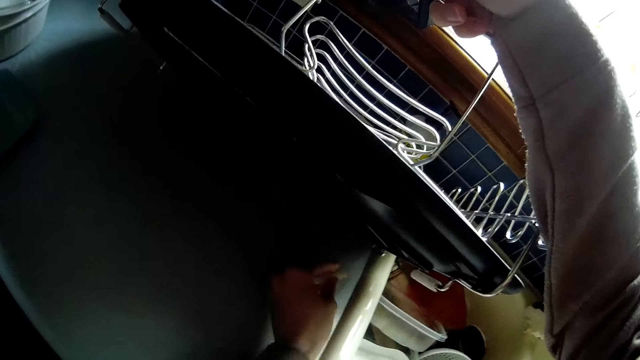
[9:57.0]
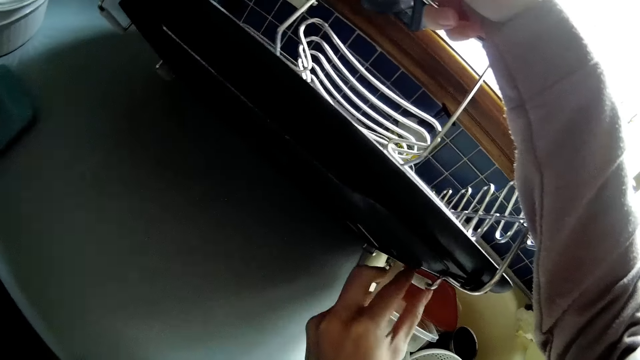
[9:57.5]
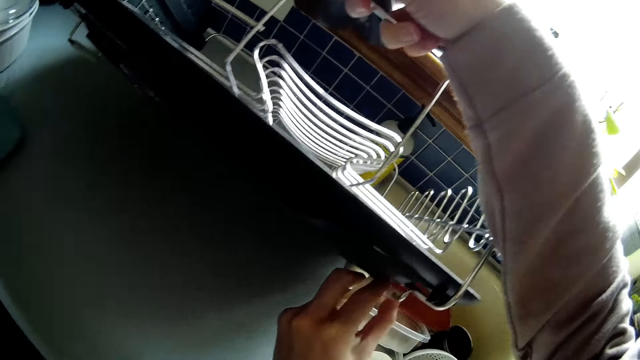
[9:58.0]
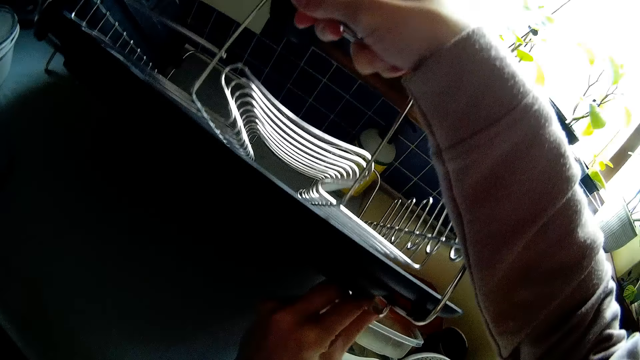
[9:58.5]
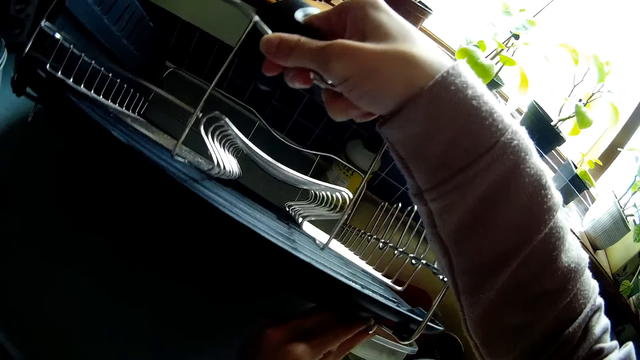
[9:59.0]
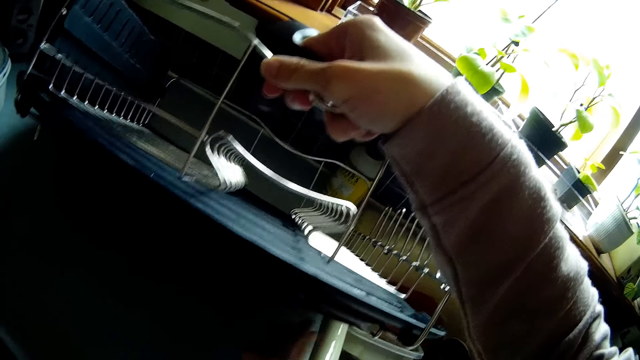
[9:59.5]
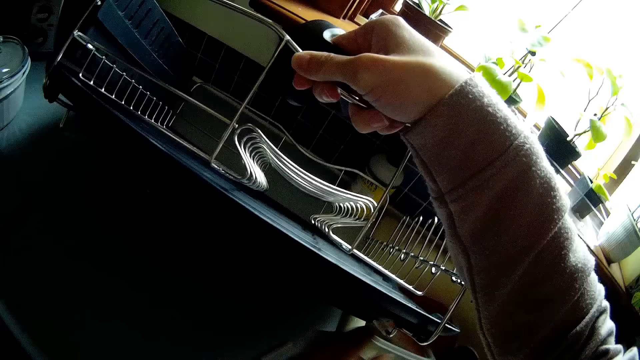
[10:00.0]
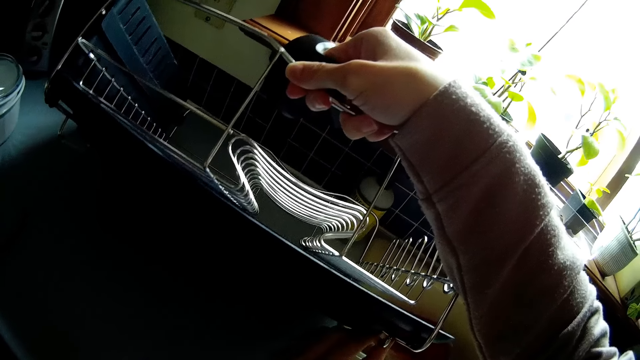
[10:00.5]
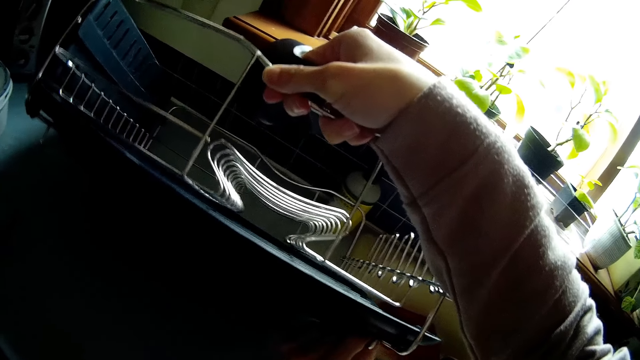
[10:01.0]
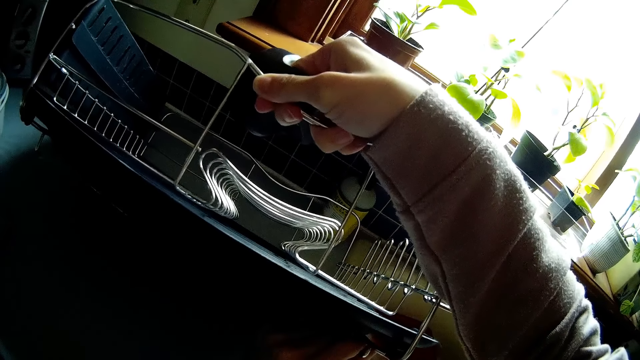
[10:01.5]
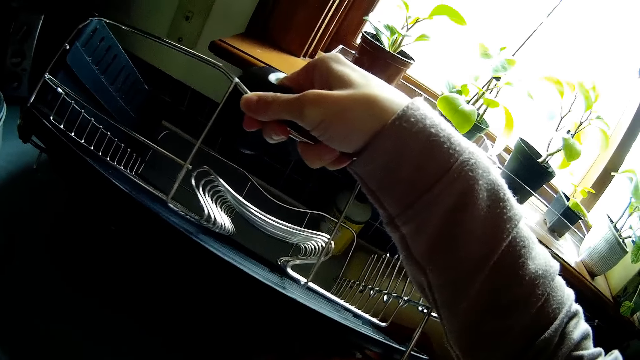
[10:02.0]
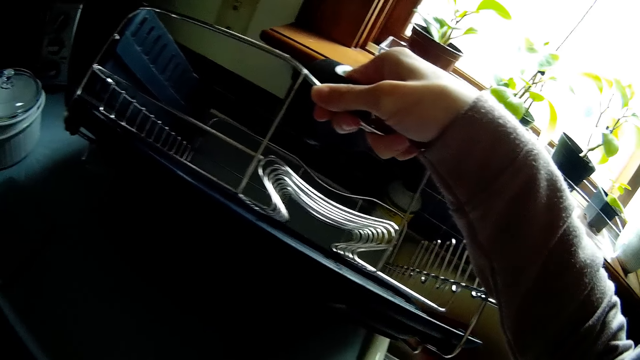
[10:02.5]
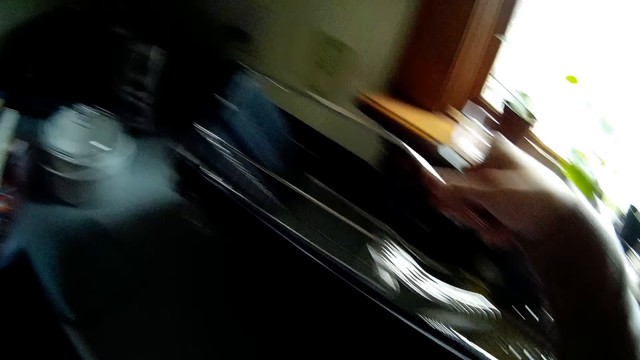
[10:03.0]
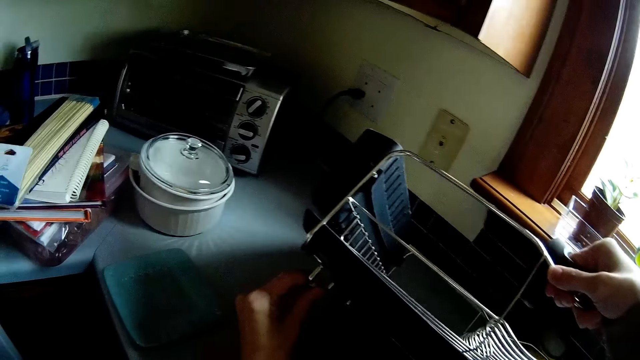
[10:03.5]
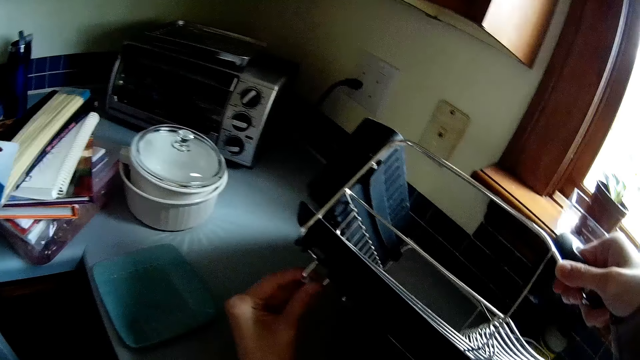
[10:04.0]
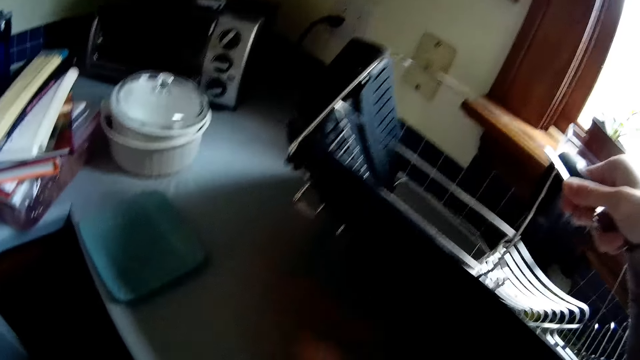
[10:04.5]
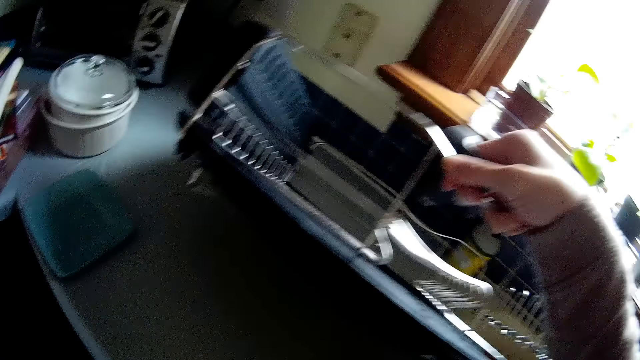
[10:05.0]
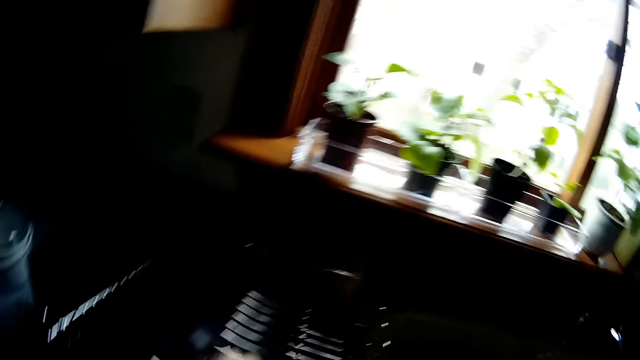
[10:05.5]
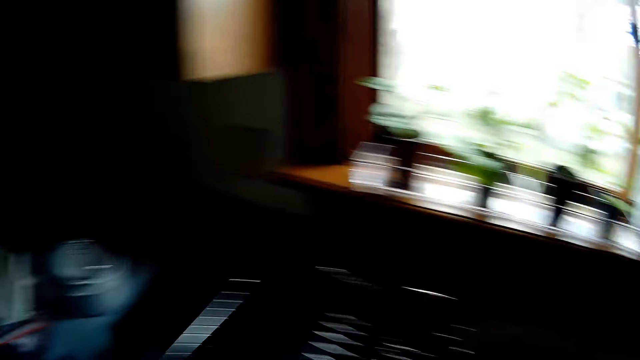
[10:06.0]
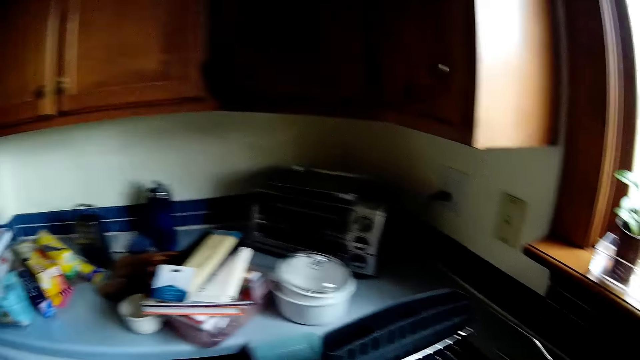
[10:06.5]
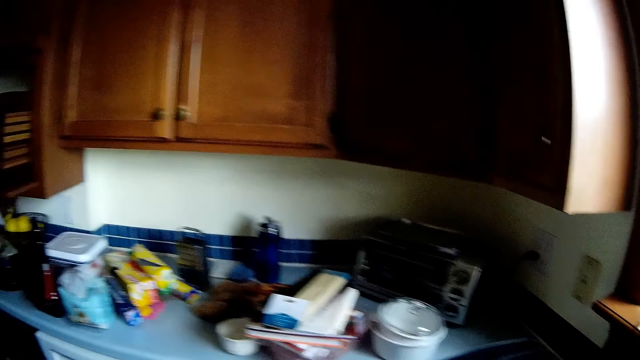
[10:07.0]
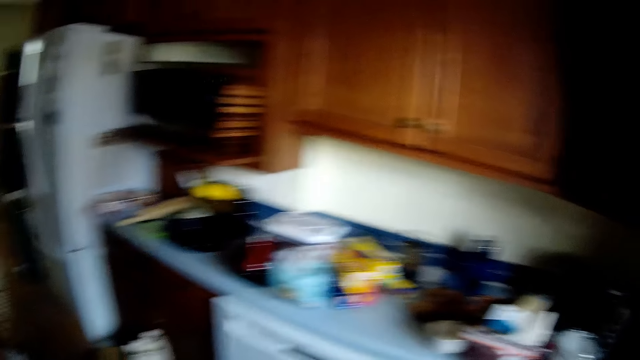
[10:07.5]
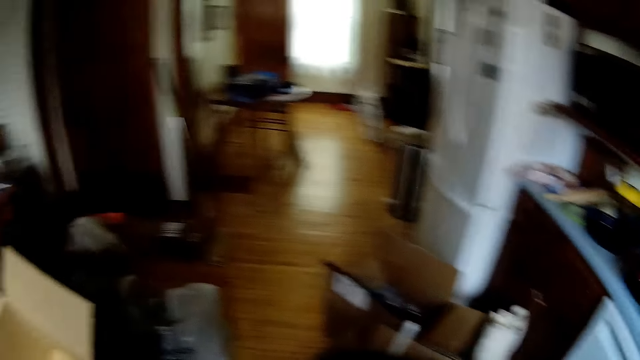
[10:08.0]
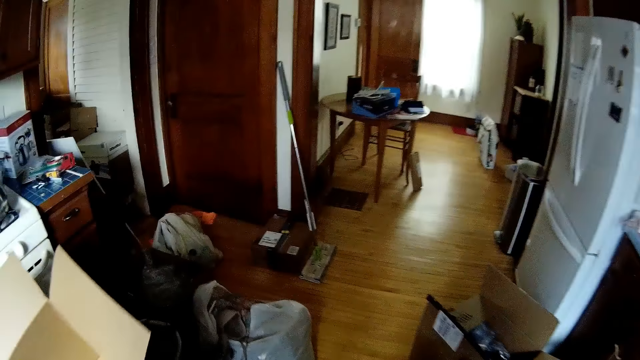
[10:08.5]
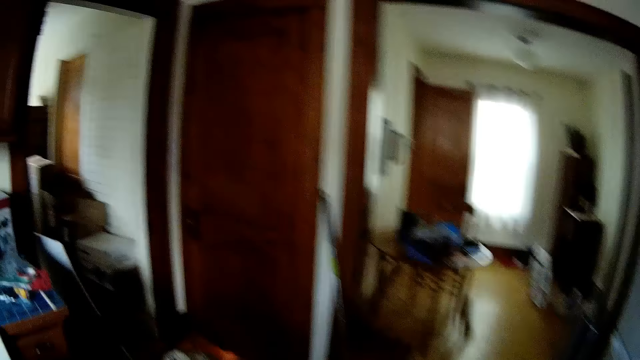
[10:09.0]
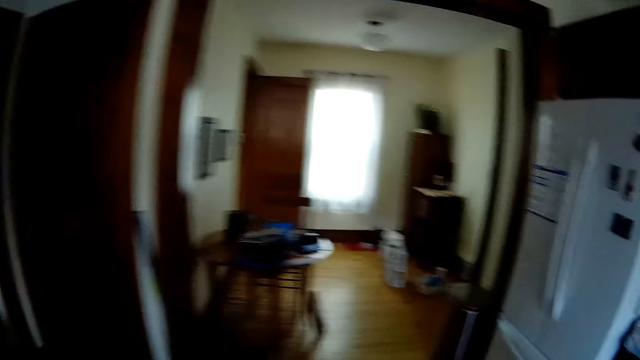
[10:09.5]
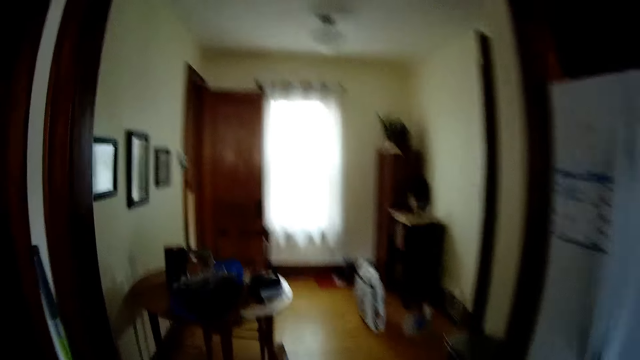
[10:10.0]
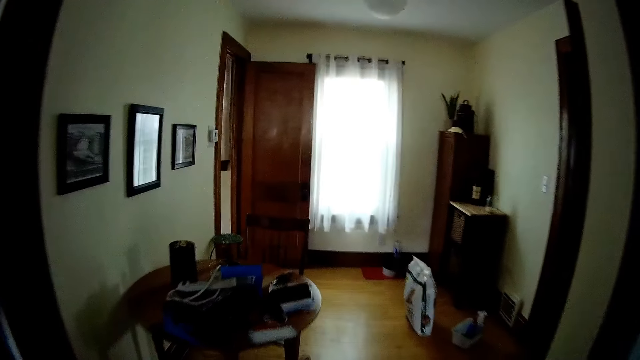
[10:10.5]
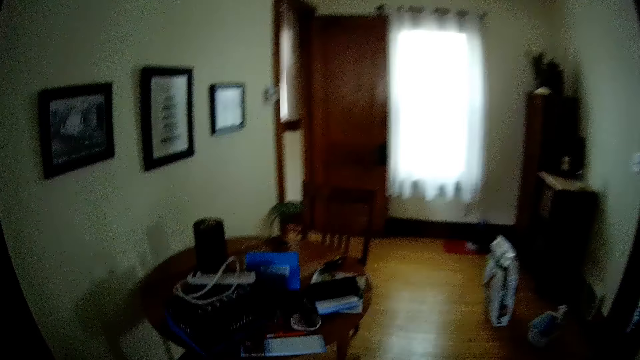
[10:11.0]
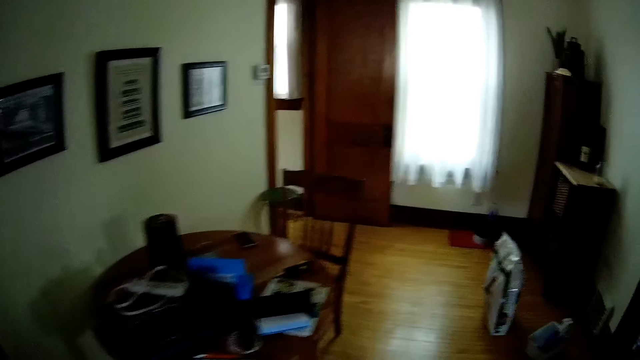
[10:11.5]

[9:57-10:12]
The camera wearer holds the plastic tube. She adjusts the leg of the rack with her left hand. She touches the plastic tube of the dish rack. She puts the plastic tube on the kitchen countertop. She pulls the plastic tube of the dish rack. She touches the leg of the rack with her left hand. She tilts the plastic tube of the dish rack. She puts the dish rack on the countertop. She looks around. She moves away from the kitchen into the room.

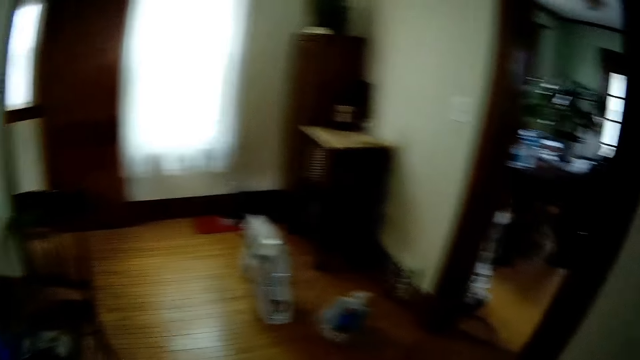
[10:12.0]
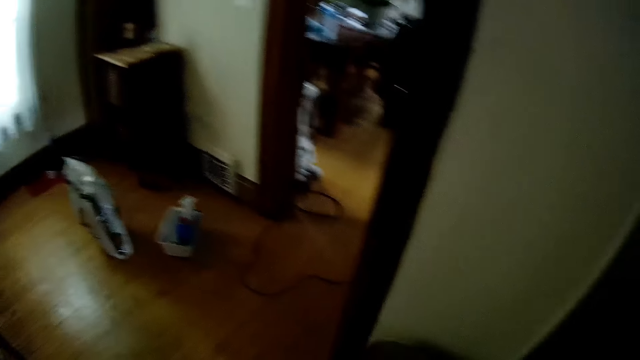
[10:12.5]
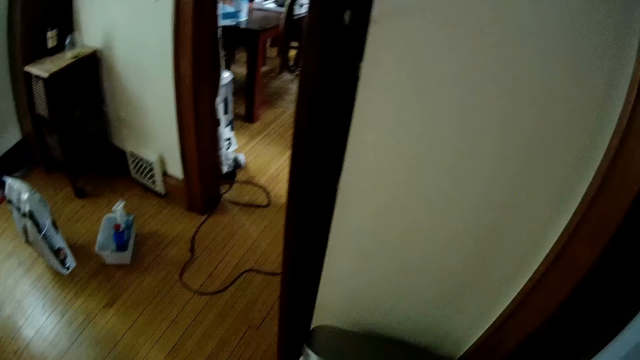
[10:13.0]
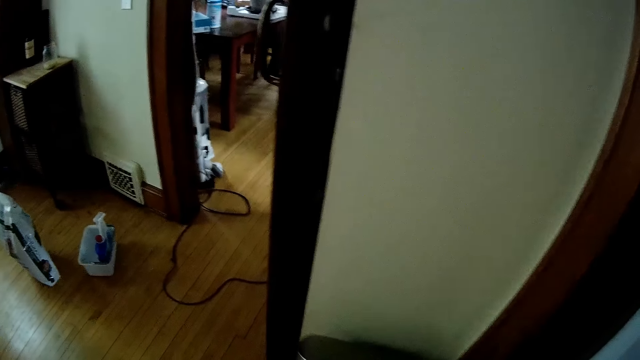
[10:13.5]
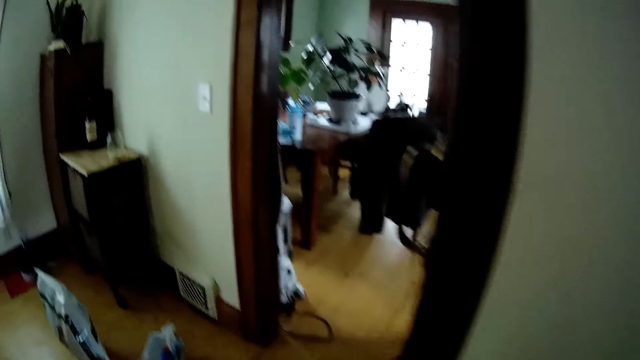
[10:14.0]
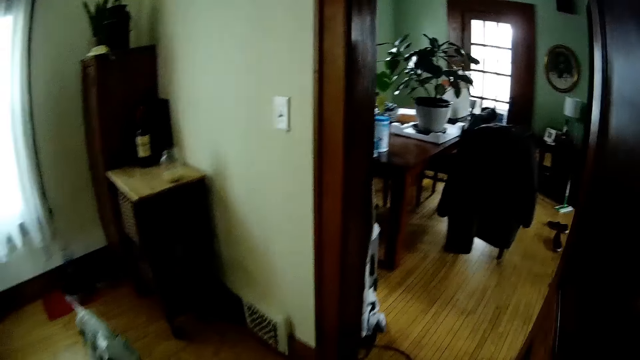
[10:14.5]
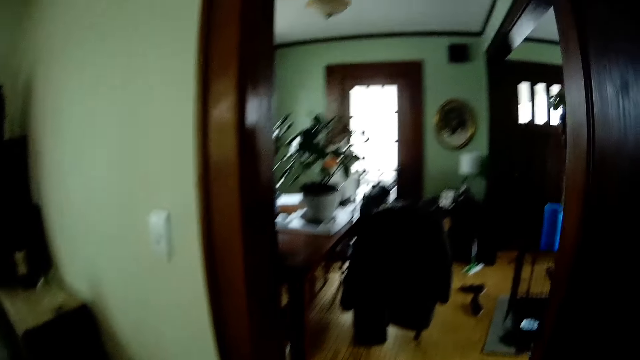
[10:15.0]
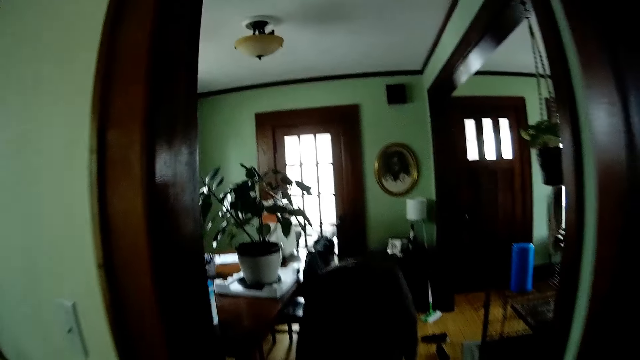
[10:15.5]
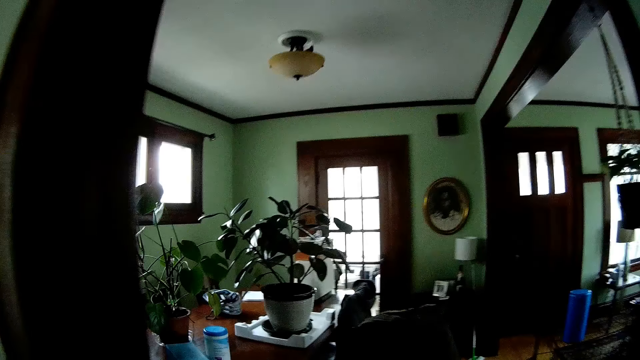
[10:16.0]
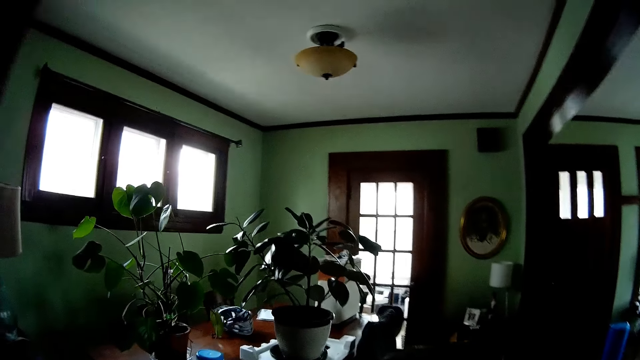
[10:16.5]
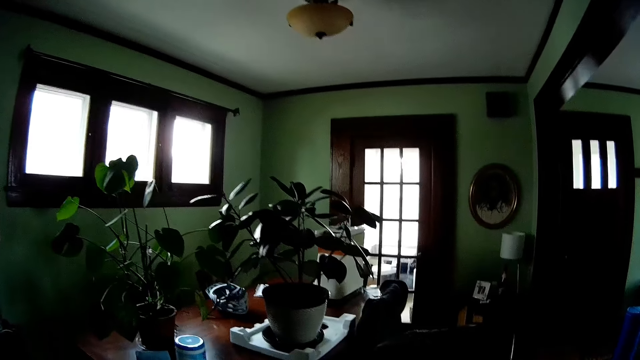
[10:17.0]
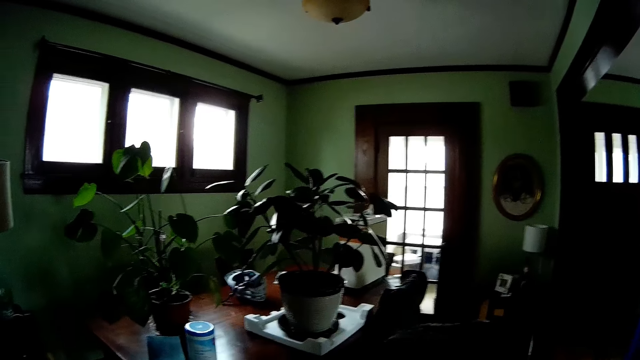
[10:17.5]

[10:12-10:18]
The camera wearer looks around. They walk around the house. They stare at the room.
